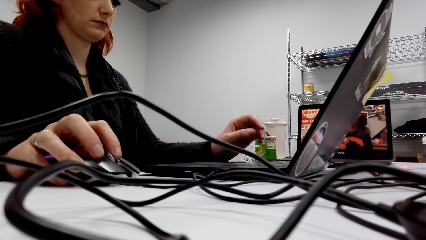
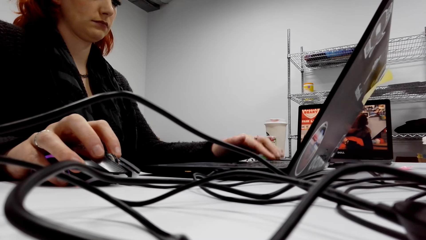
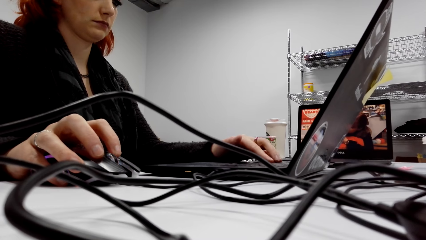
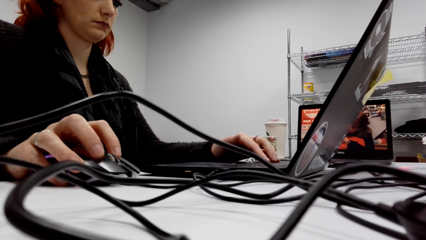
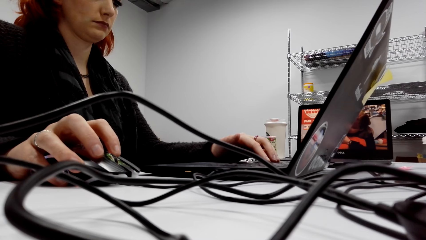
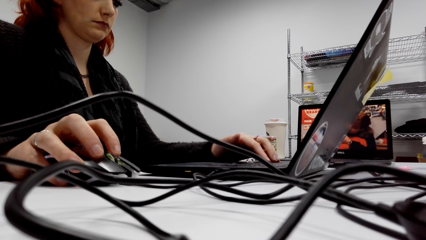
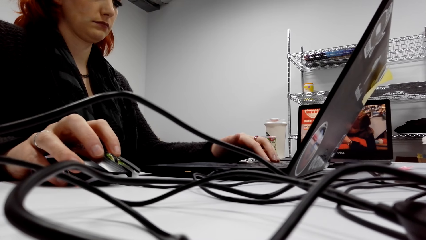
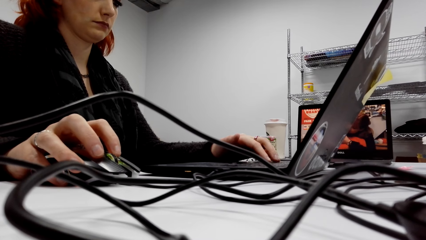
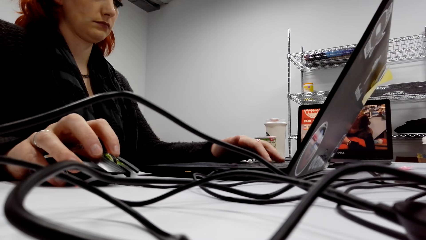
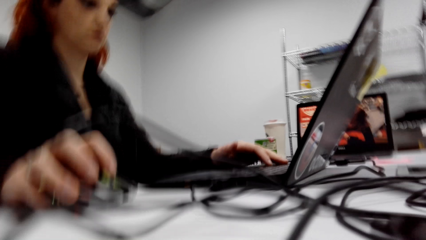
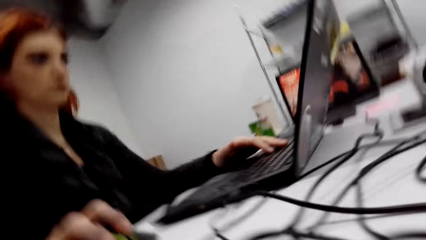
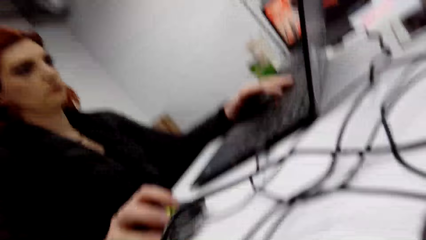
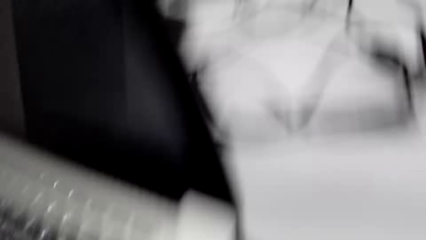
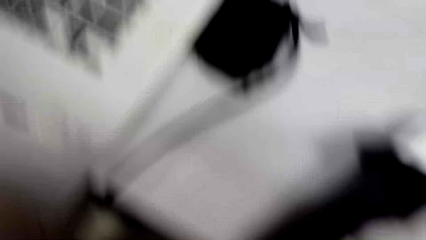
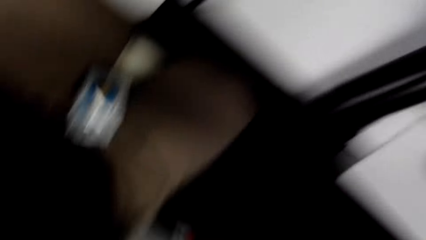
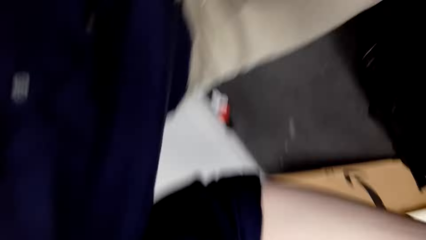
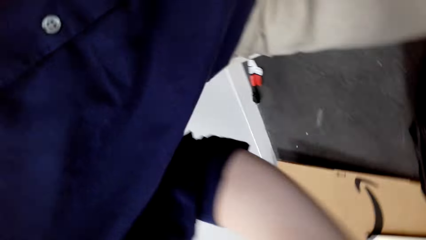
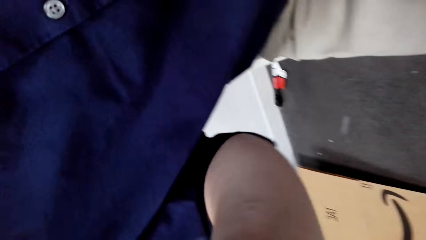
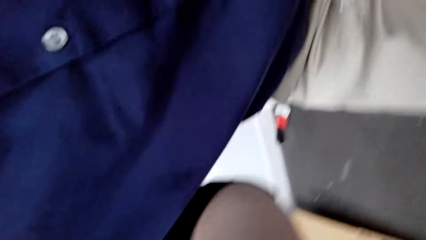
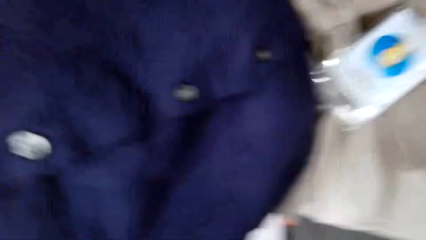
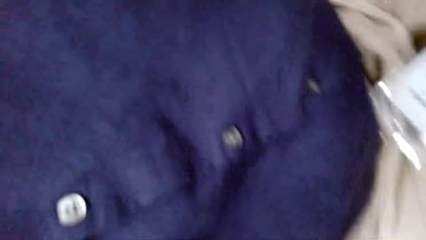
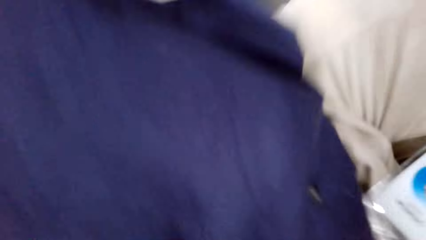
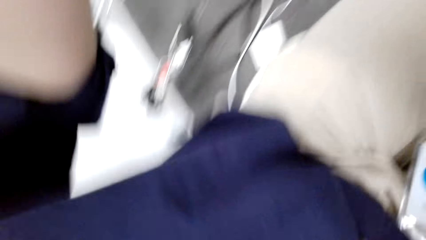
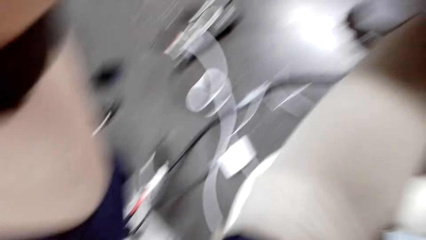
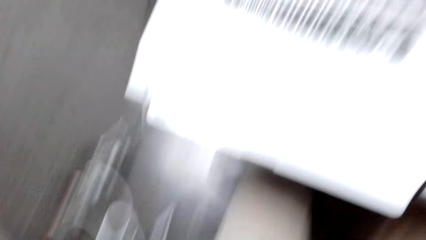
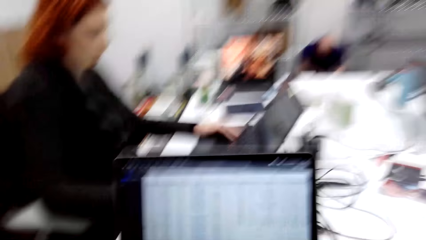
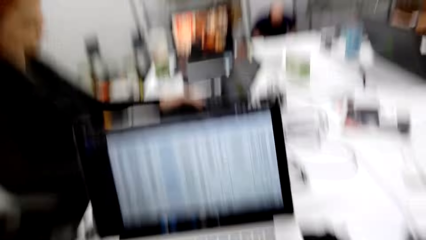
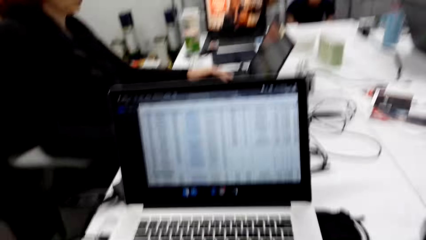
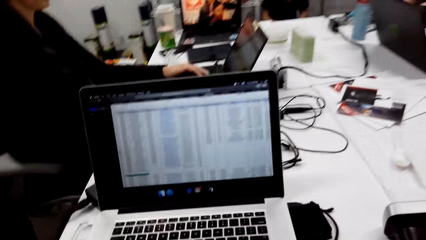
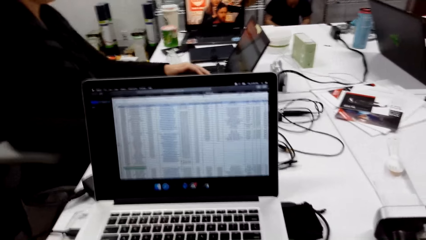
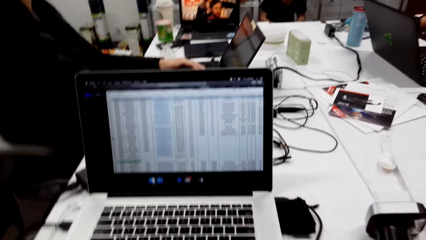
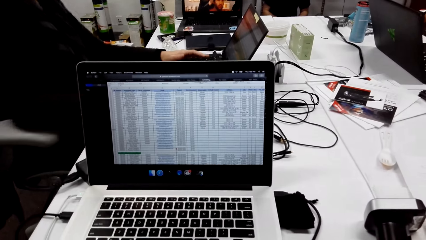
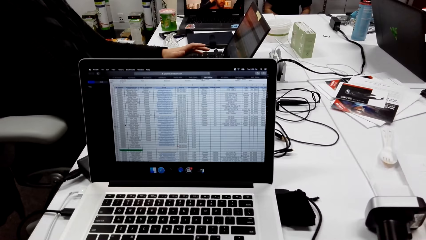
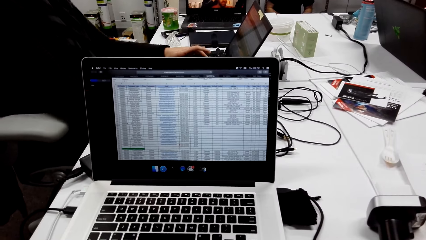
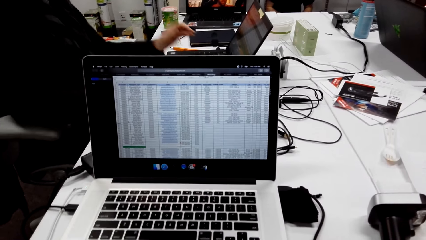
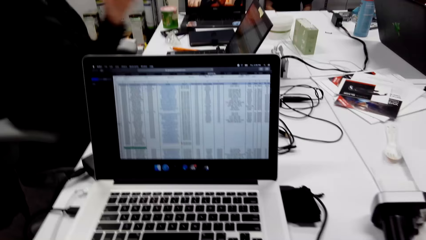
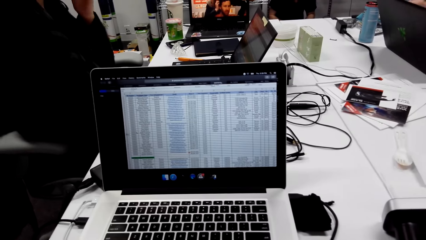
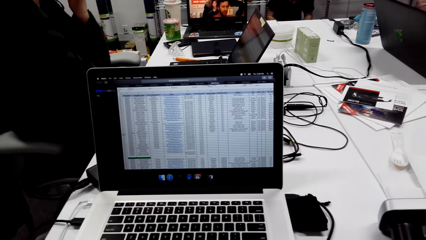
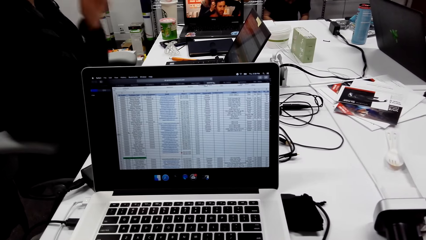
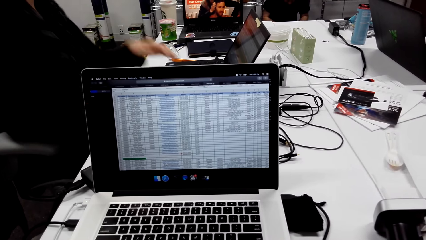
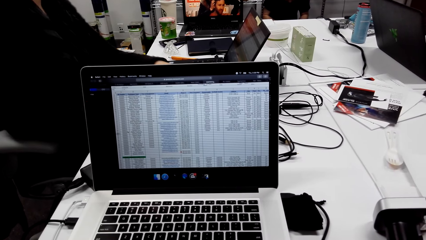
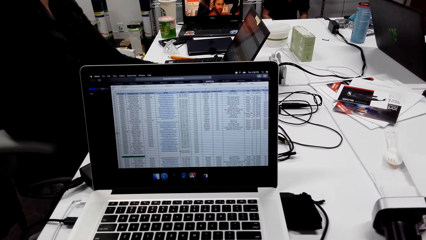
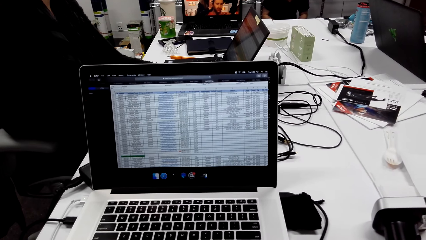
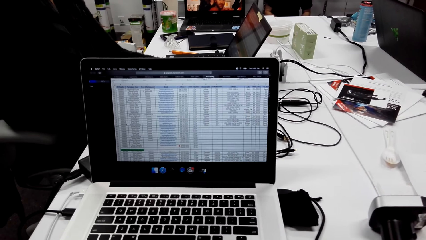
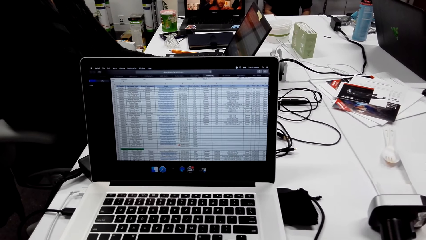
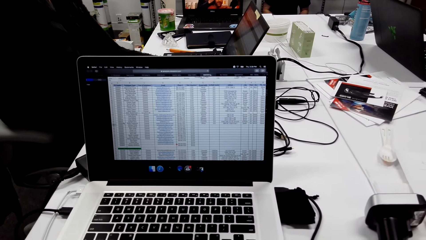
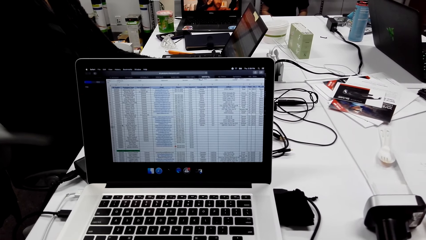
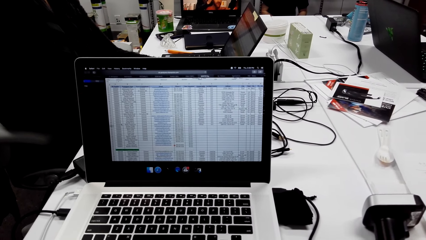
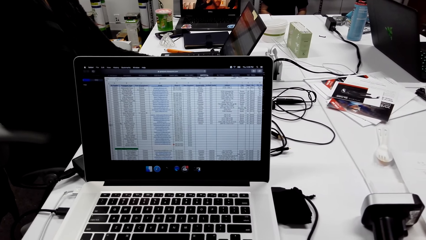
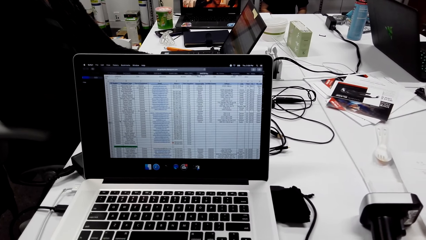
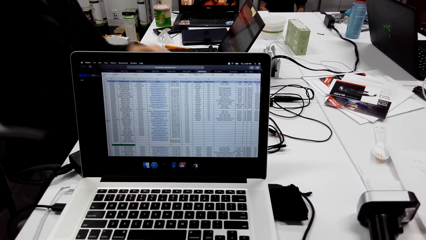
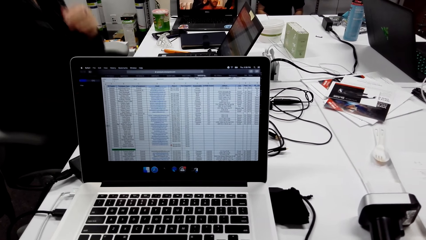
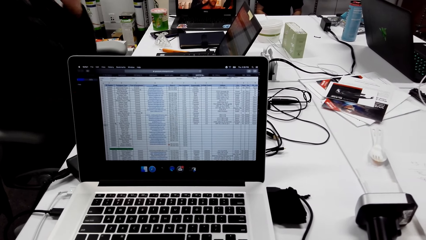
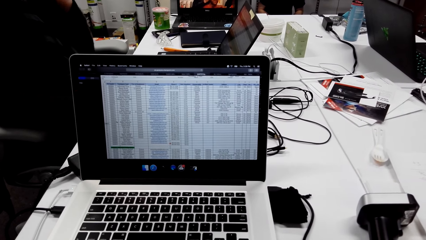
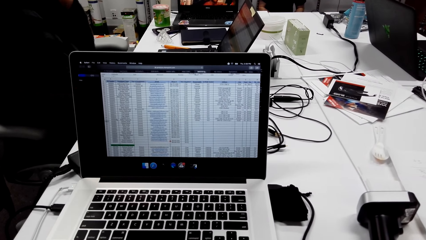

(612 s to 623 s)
The camera wearer turns the camera. They move. They look at the laptop screen.
